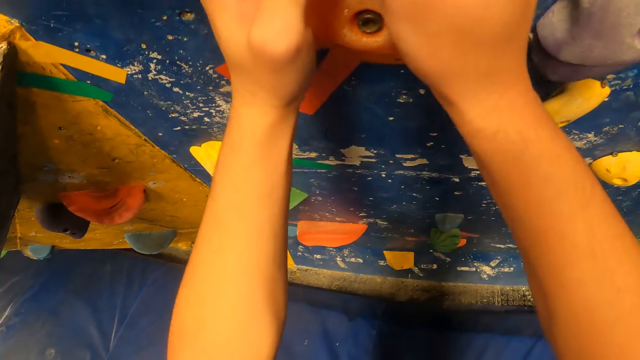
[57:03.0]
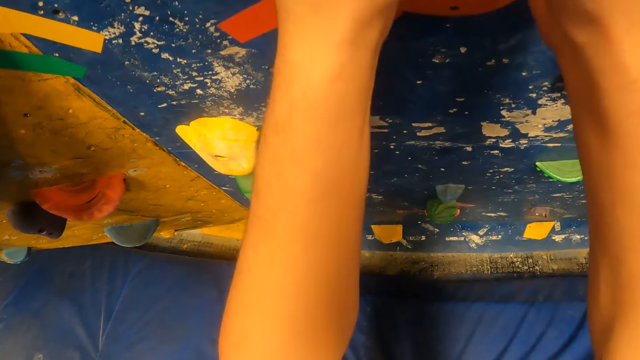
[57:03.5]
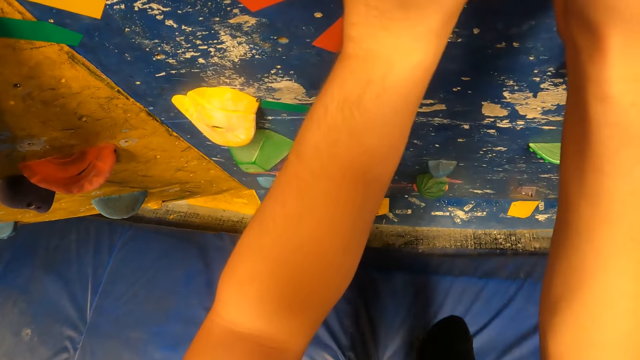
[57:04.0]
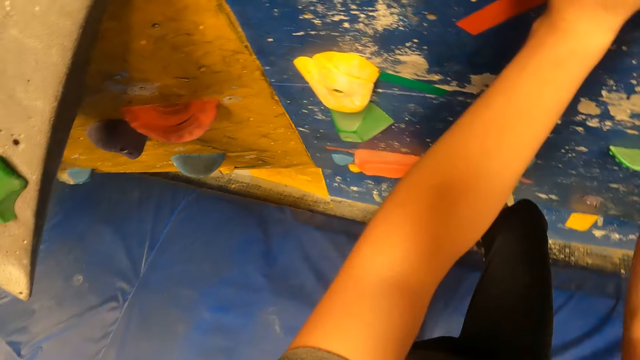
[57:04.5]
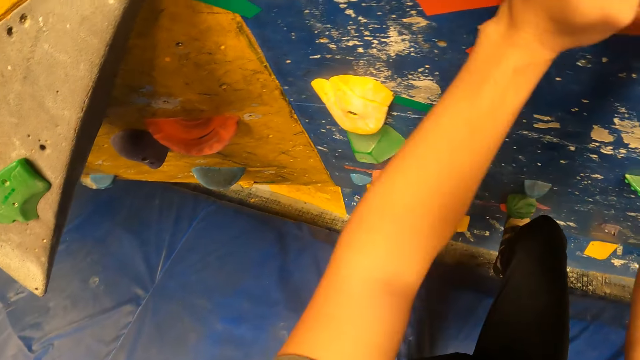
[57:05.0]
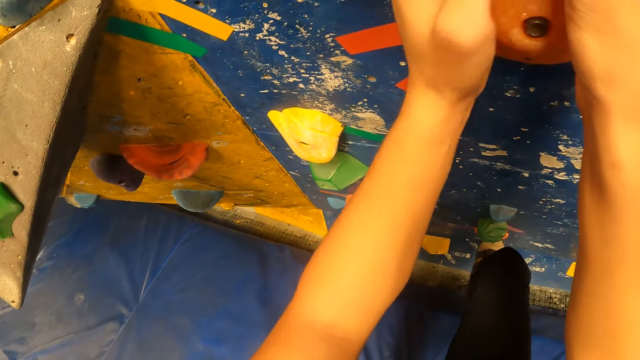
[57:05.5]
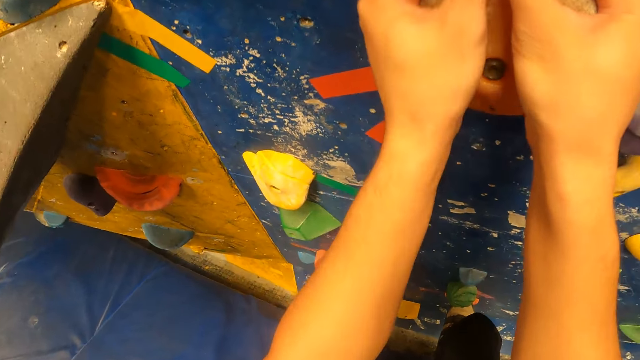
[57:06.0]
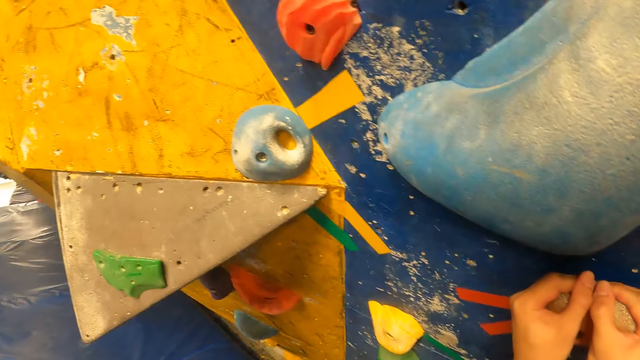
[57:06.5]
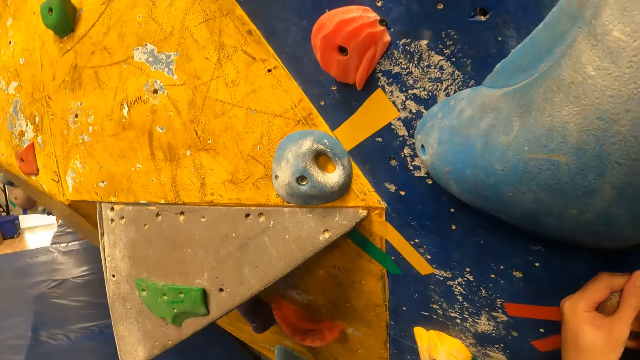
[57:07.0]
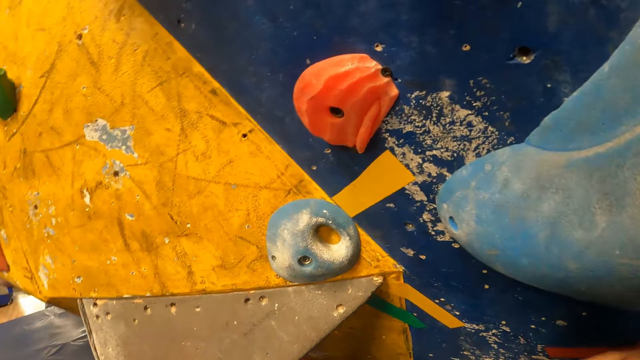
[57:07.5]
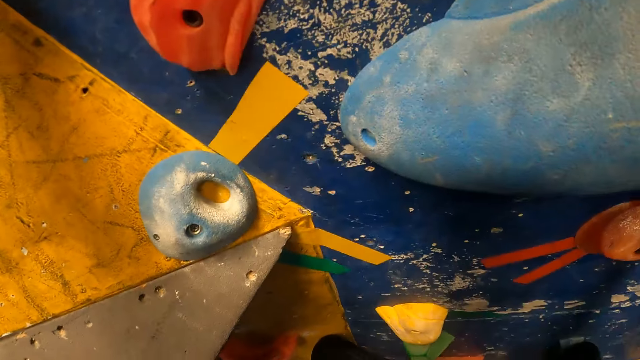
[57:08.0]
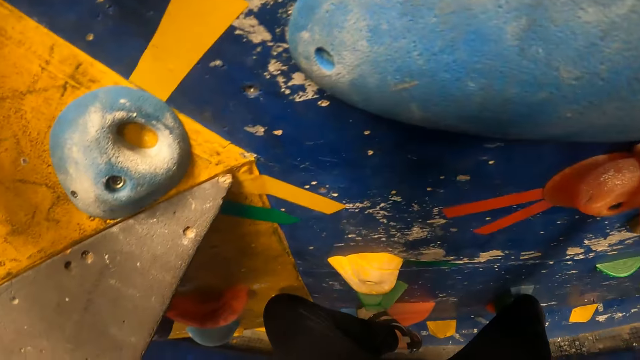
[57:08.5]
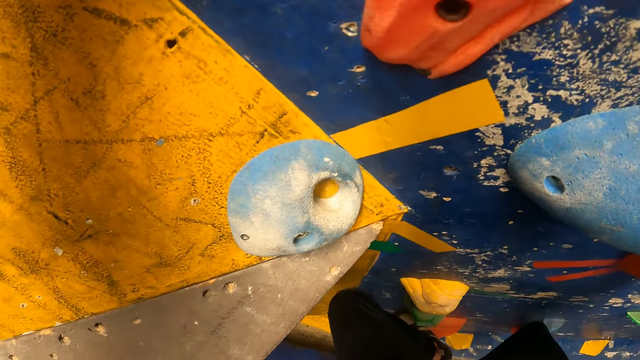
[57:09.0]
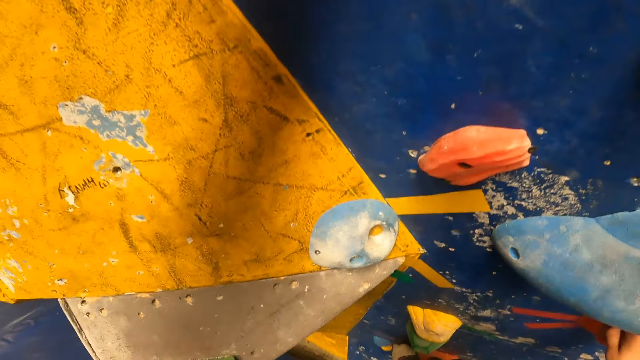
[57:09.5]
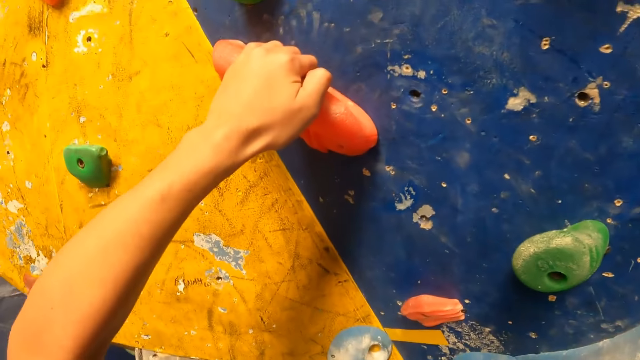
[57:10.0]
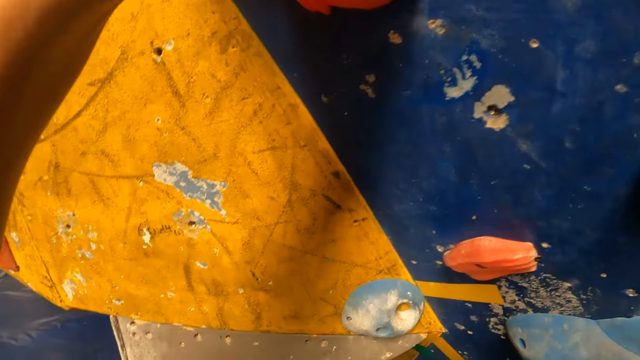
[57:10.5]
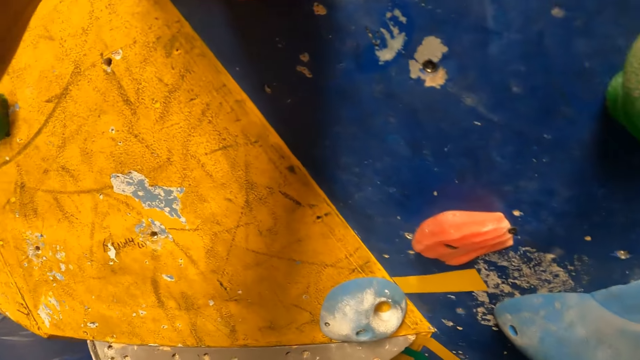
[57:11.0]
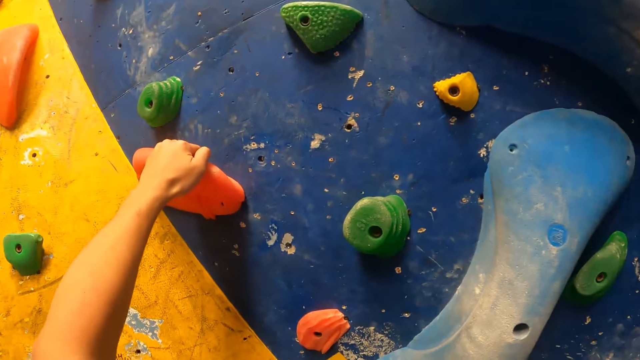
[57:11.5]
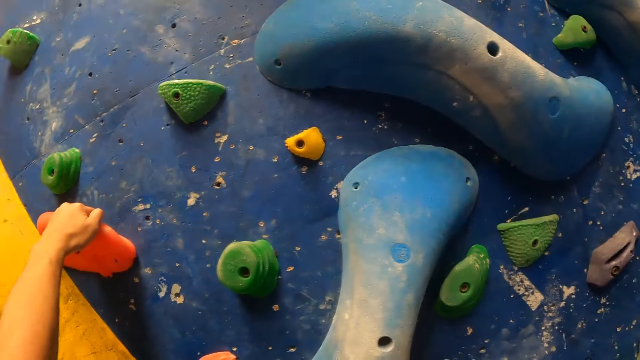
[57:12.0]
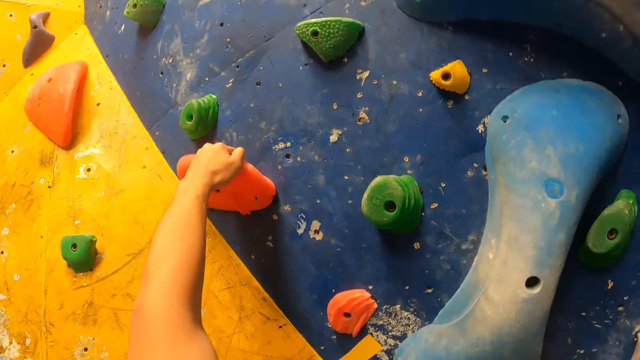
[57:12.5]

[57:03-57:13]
The camera wearer touches the rock. They step on the rock.

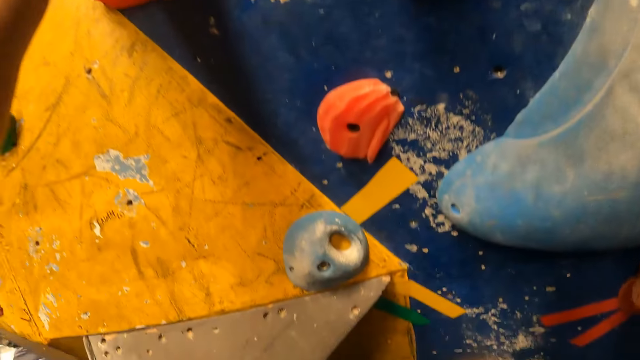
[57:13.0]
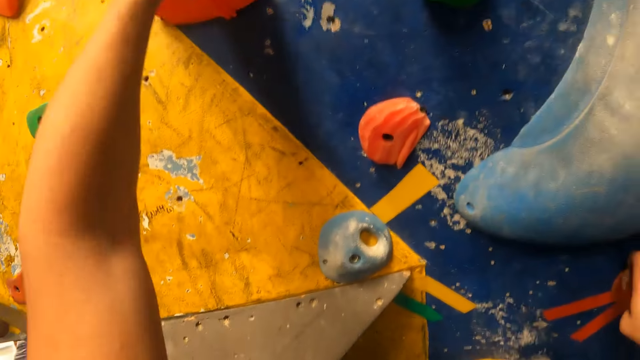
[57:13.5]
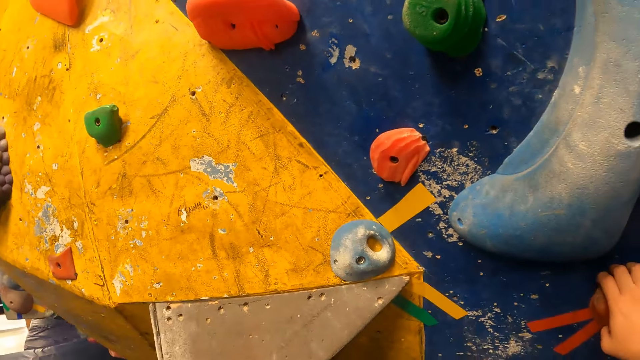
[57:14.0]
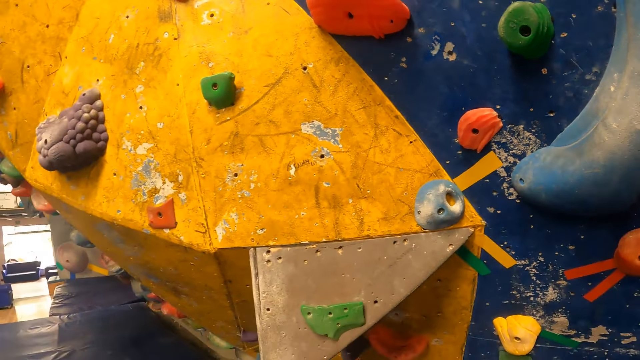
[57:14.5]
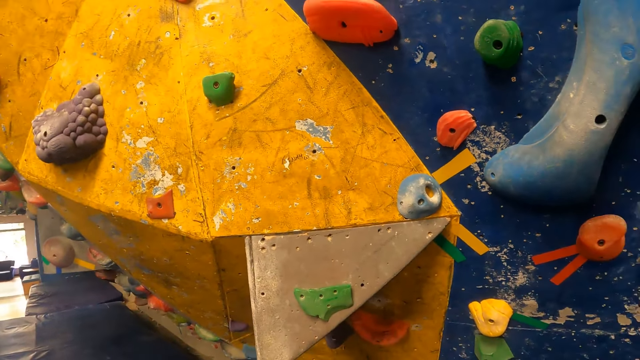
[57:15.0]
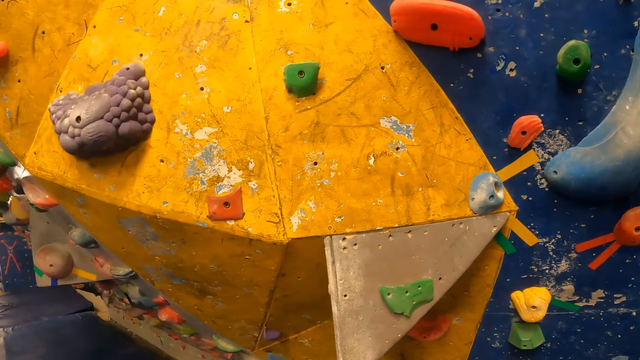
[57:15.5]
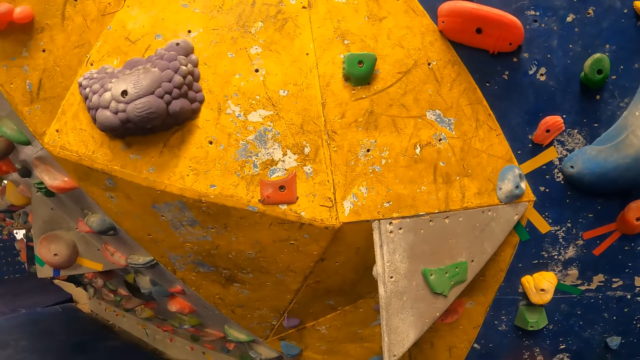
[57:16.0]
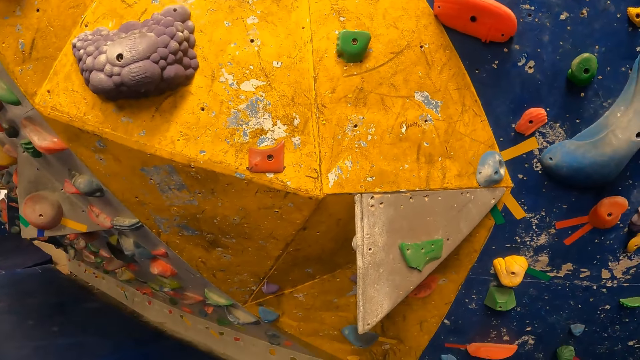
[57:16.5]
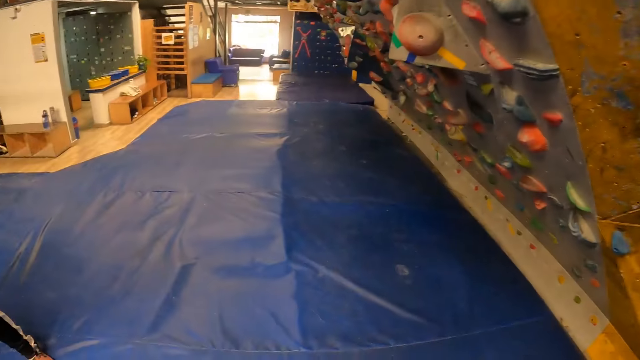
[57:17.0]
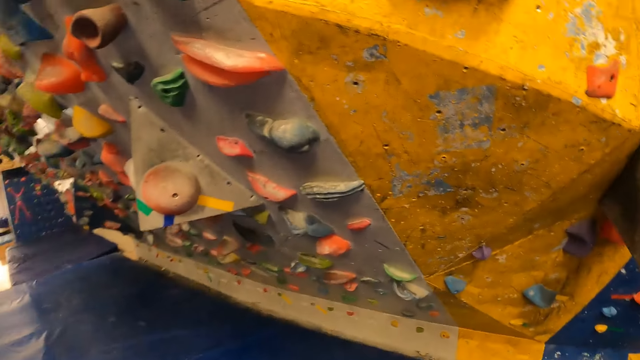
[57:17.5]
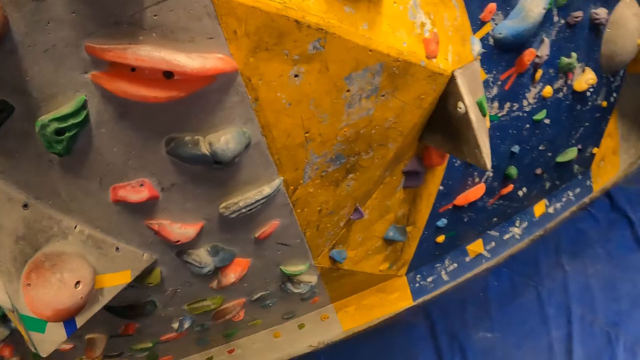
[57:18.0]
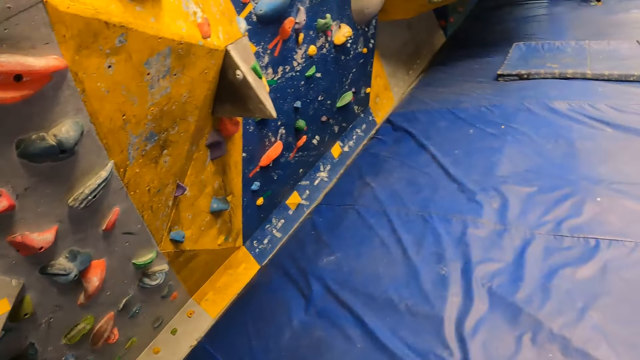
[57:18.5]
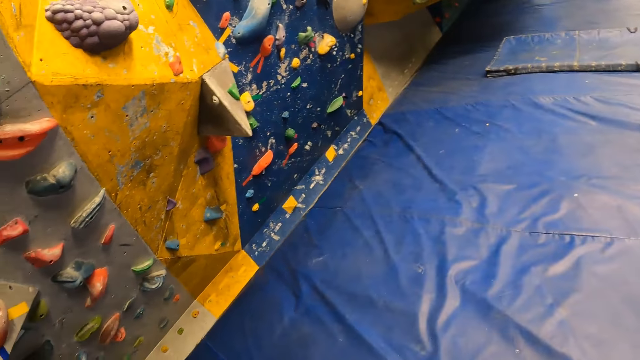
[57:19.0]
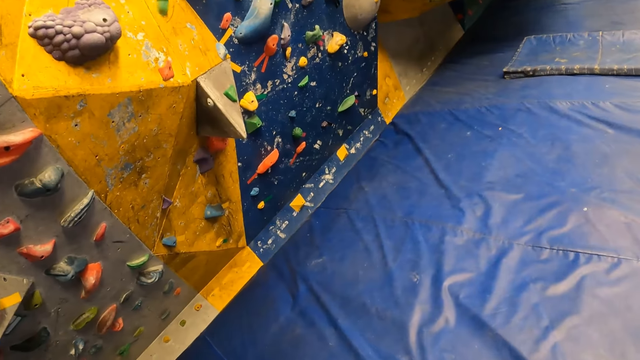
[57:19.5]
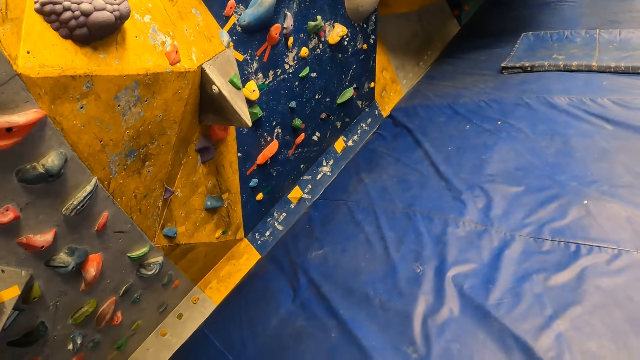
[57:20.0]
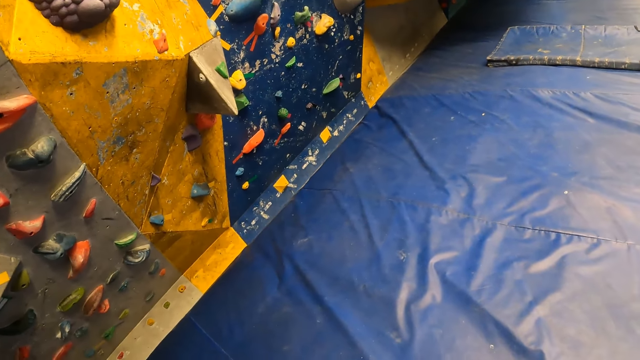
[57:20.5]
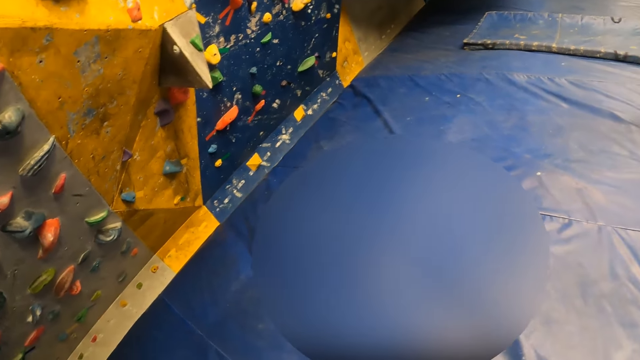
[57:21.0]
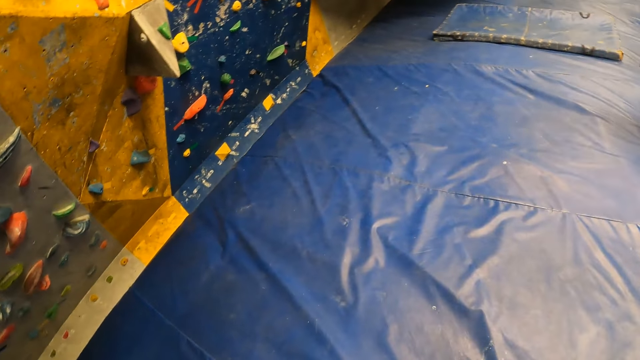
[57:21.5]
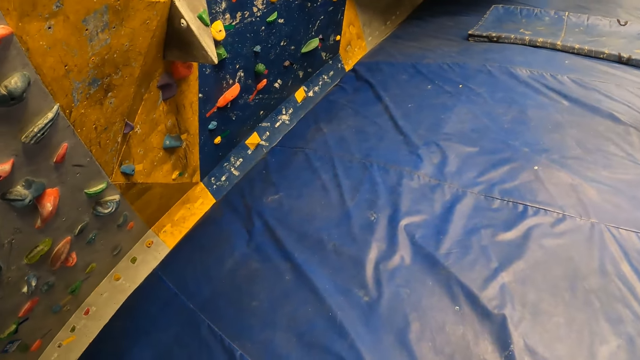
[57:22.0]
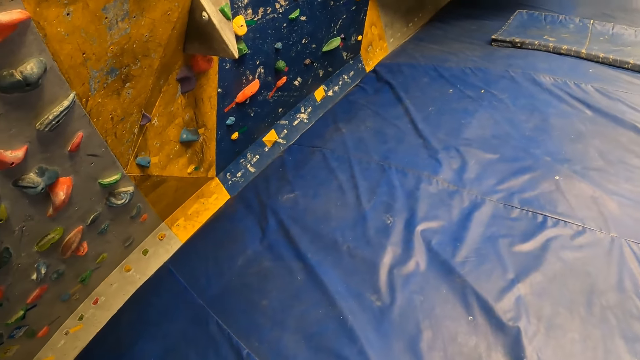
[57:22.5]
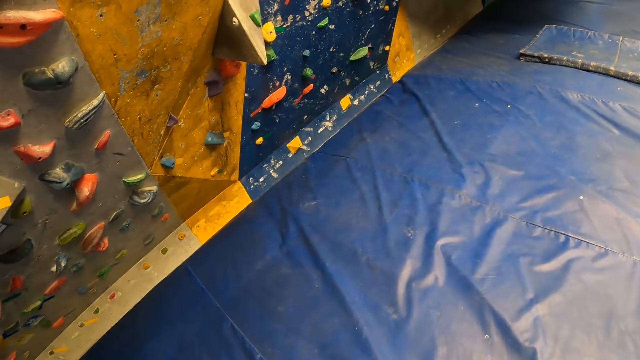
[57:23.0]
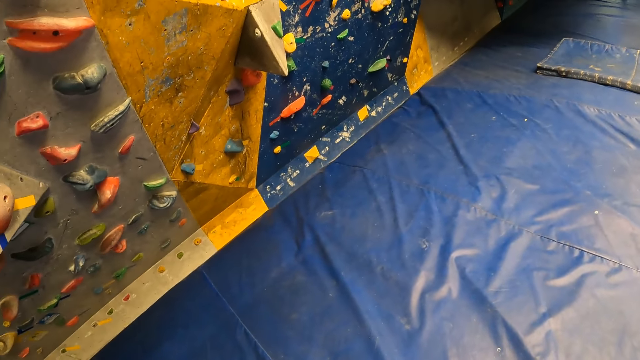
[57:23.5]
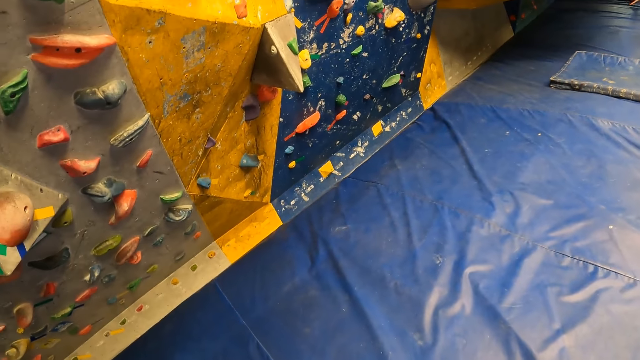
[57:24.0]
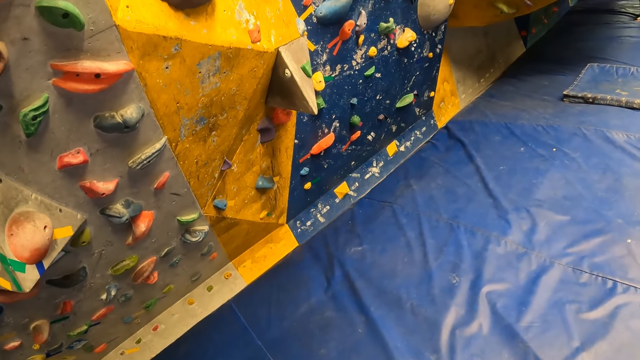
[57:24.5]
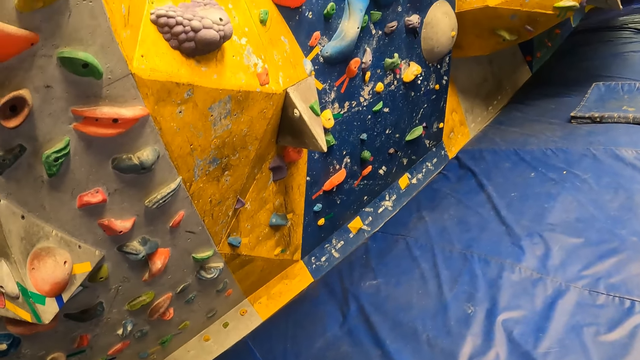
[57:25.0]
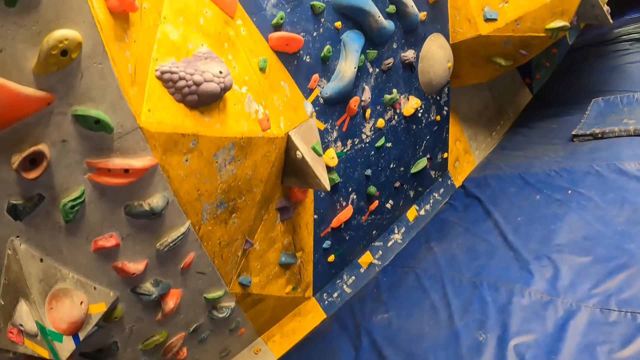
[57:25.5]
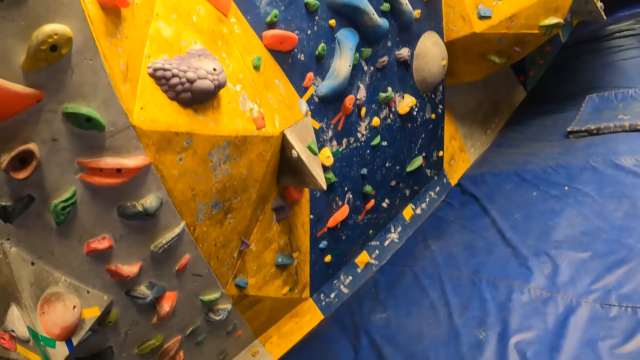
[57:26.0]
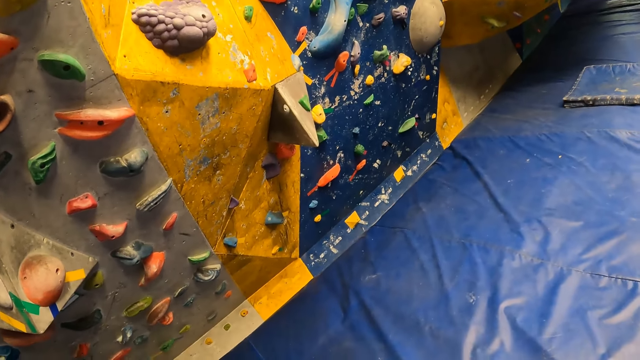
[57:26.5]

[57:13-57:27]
The camera wearer looks around.
